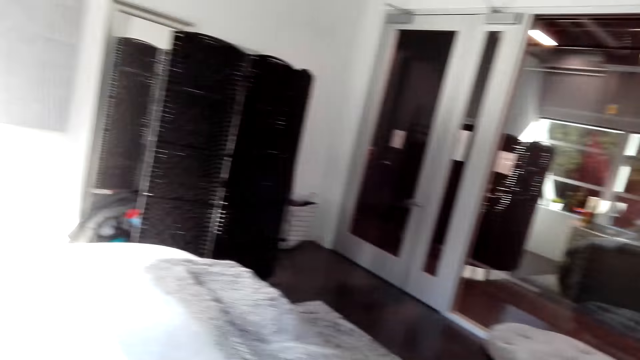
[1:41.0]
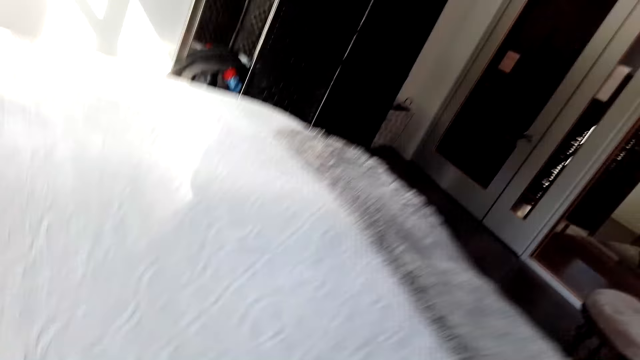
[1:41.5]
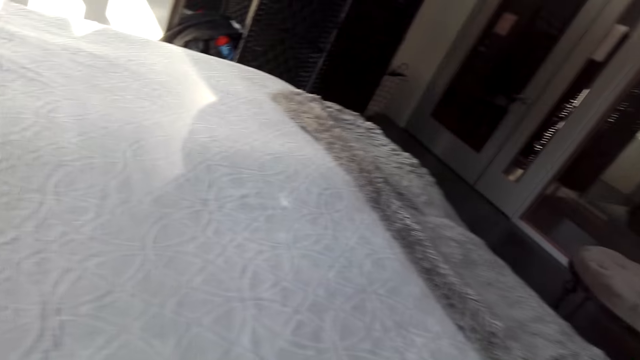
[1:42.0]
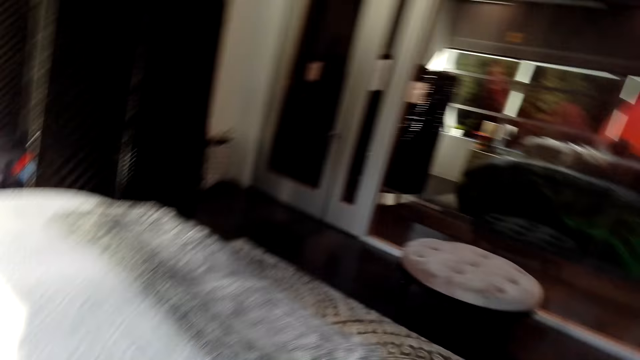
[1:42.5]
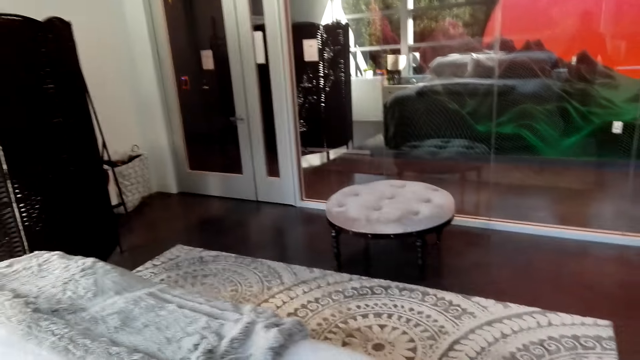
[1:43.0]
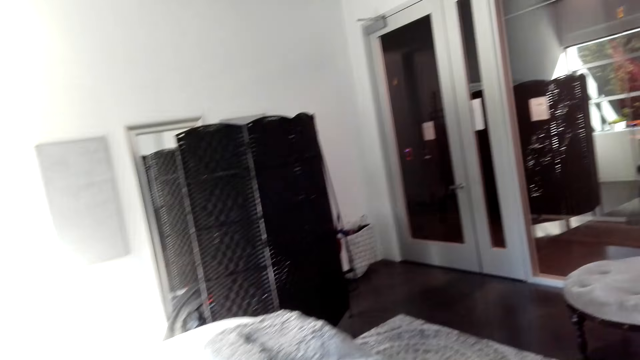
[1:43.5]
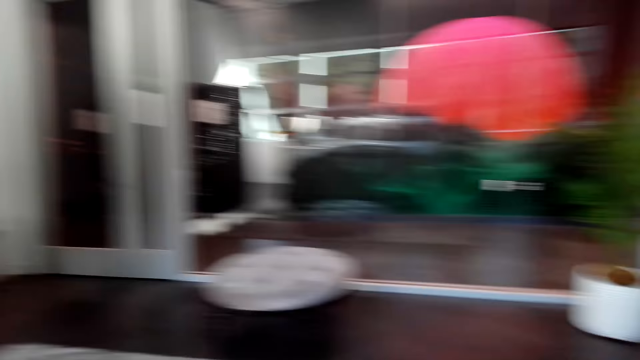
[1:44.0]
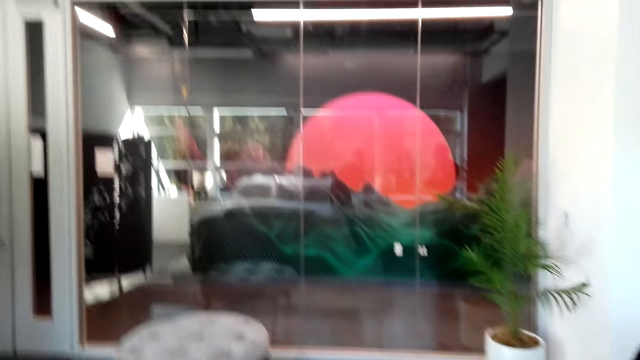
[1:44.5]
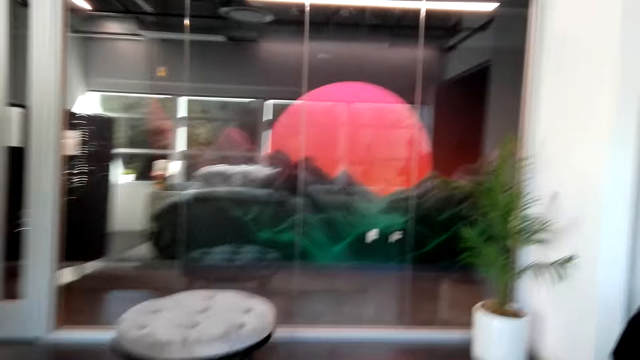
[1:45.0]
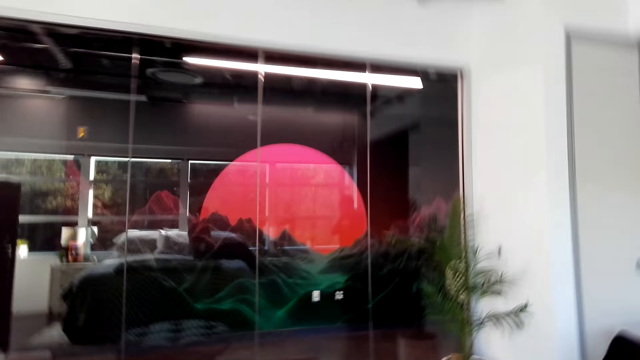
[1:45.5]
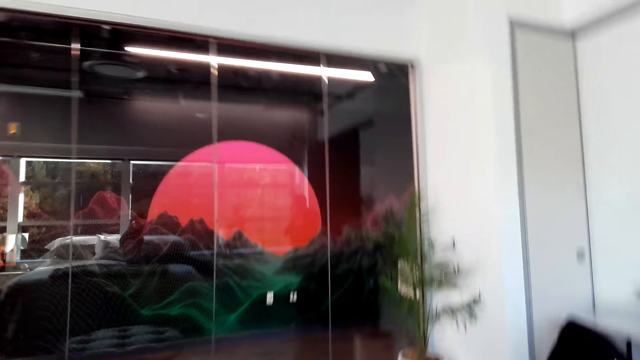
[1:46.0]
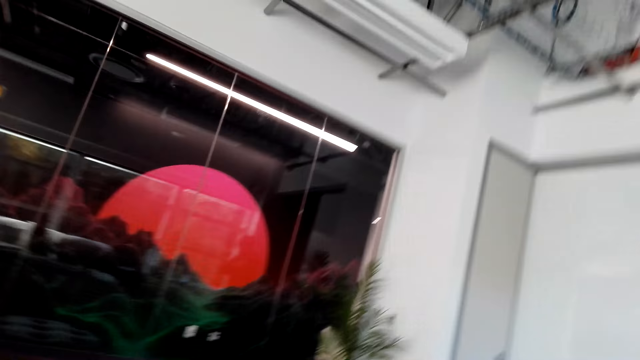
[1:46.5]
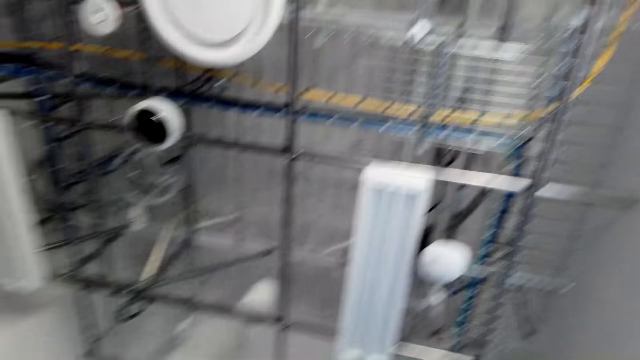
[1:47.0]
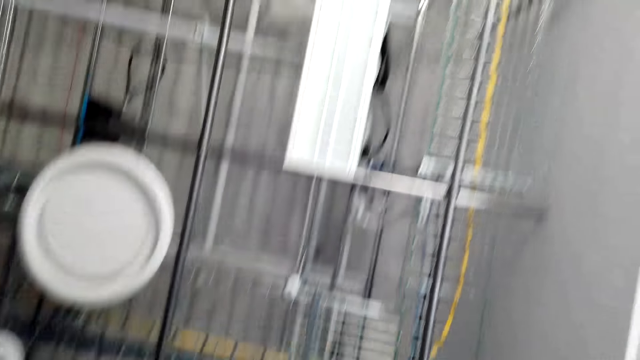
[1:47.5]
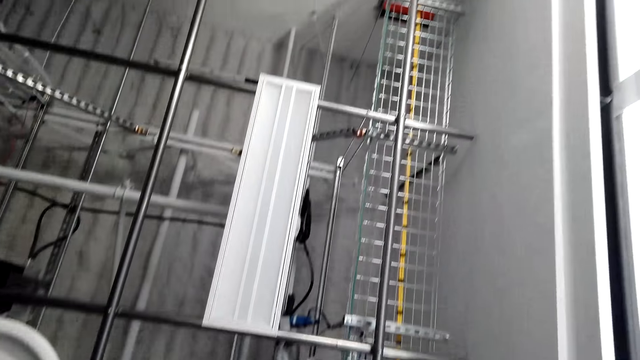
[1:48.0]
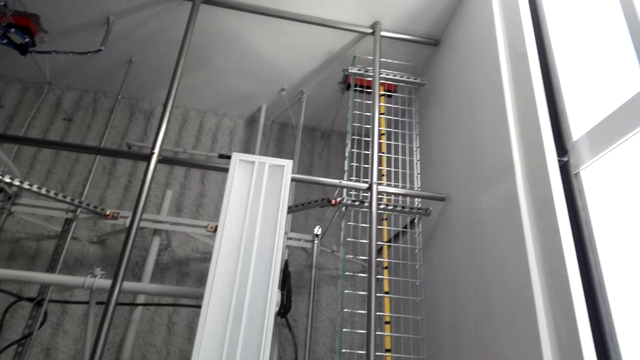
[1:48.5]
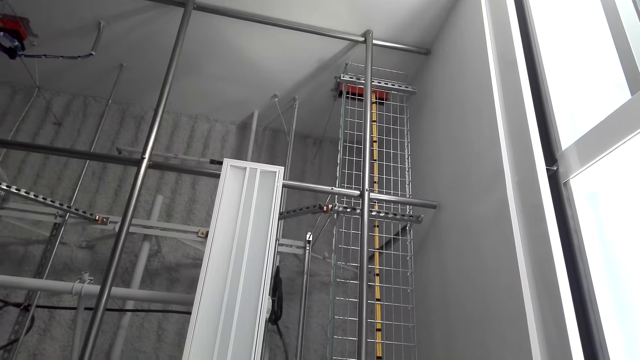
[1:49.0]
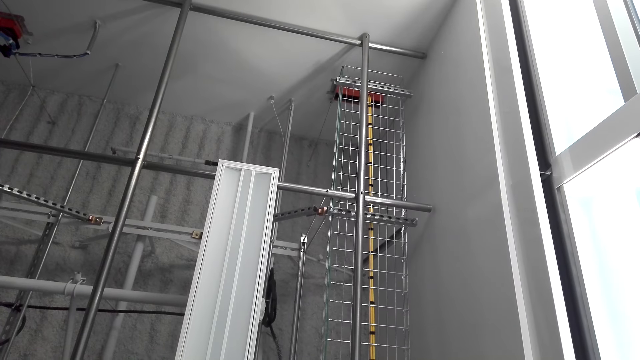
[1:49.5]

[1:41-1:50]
The camera wearer looks around. They do something. They look around. They move around the room.

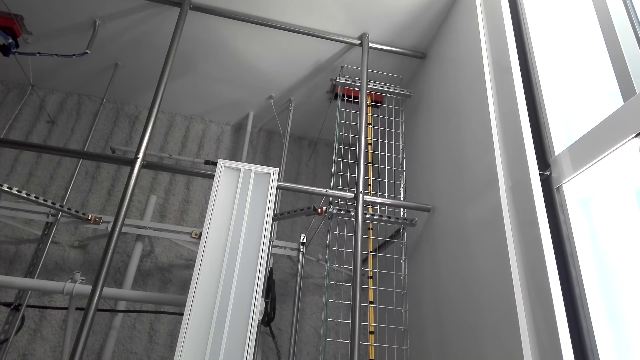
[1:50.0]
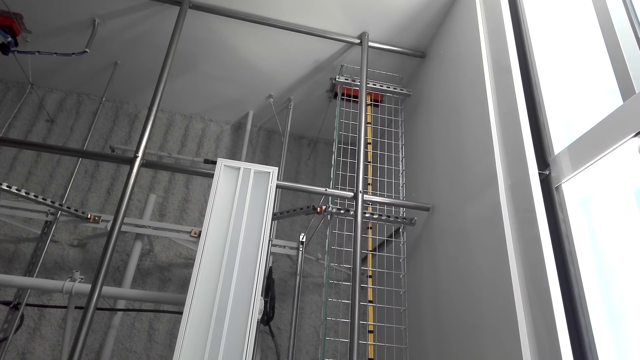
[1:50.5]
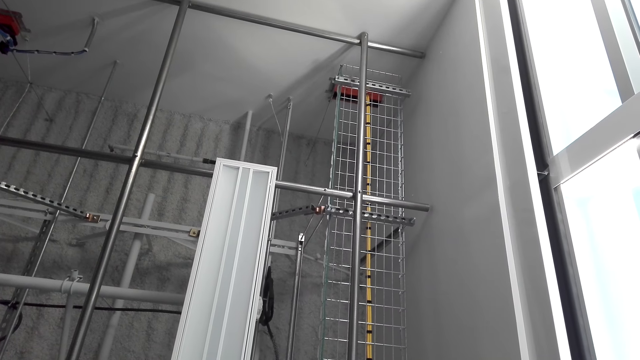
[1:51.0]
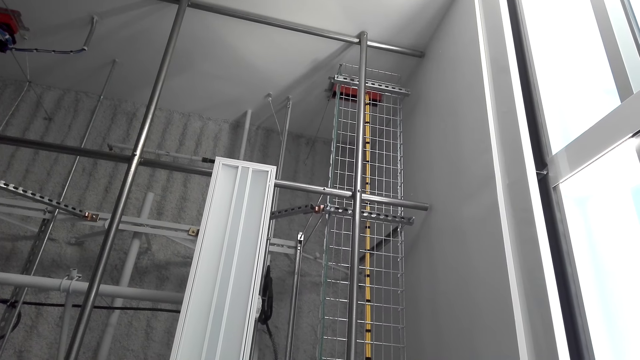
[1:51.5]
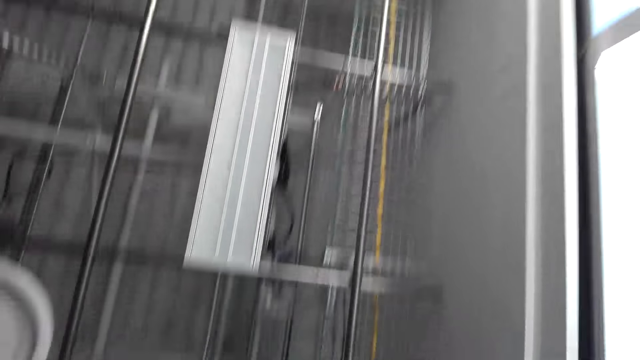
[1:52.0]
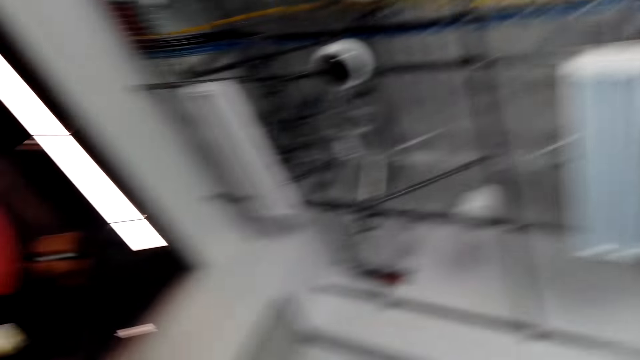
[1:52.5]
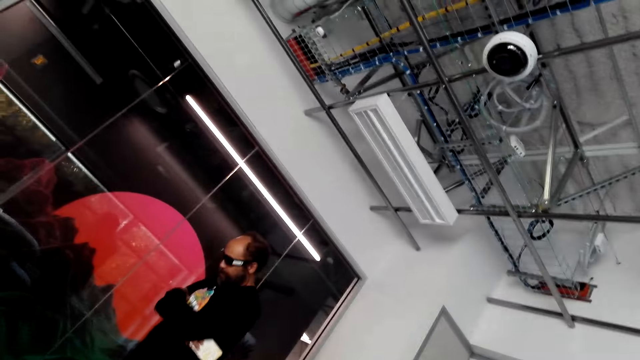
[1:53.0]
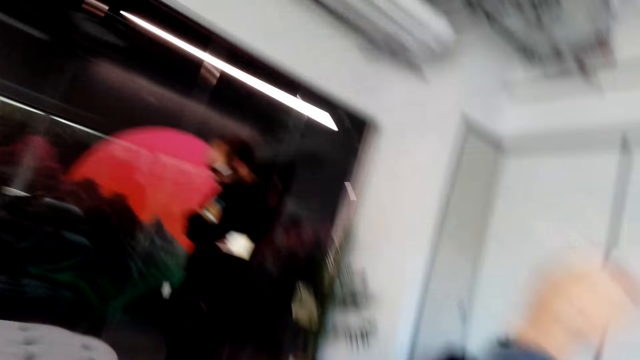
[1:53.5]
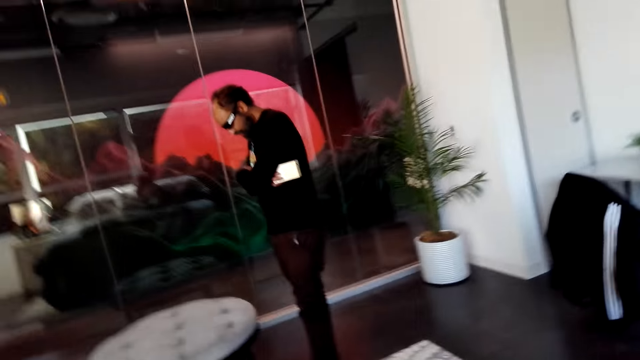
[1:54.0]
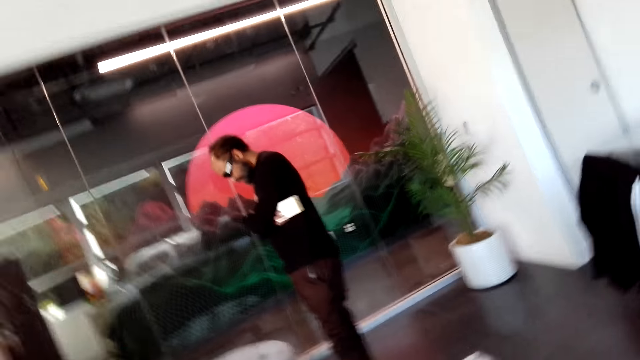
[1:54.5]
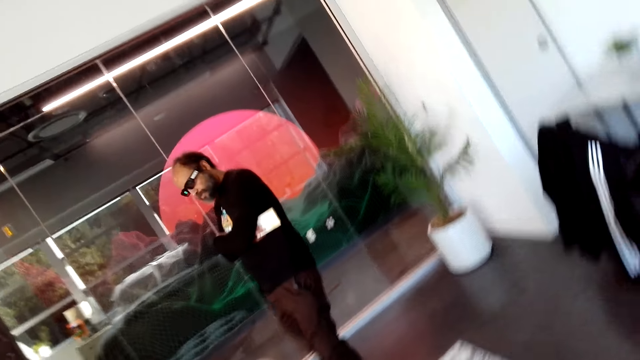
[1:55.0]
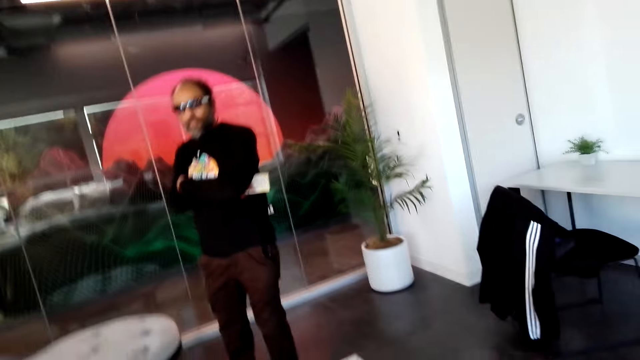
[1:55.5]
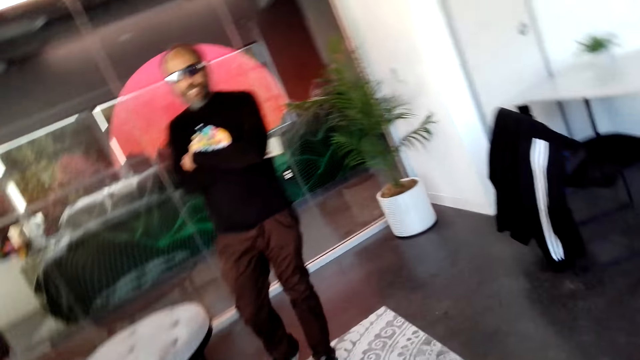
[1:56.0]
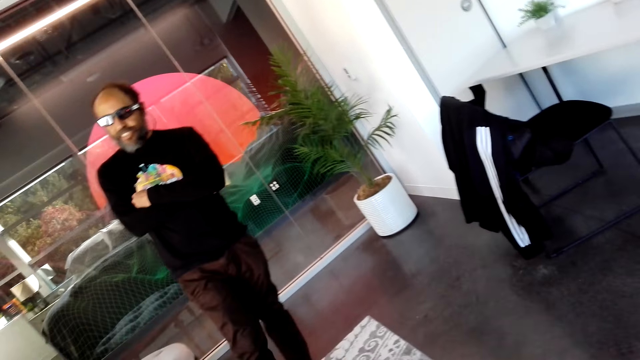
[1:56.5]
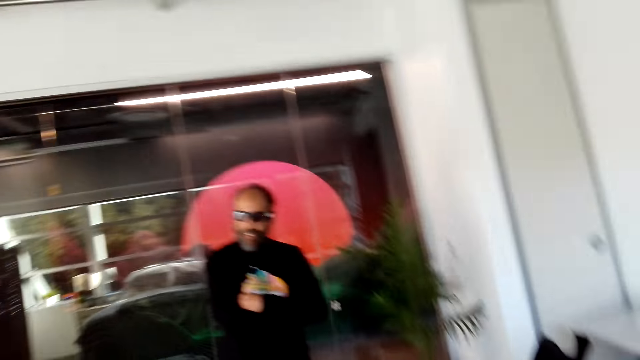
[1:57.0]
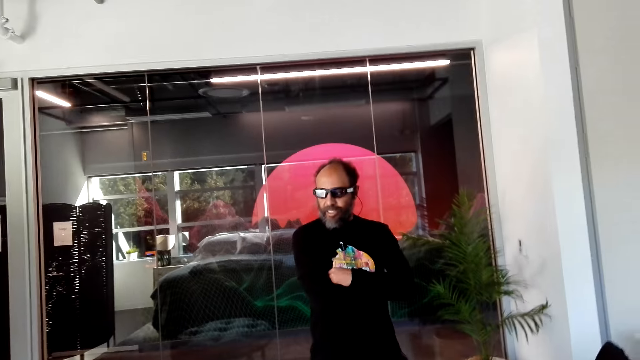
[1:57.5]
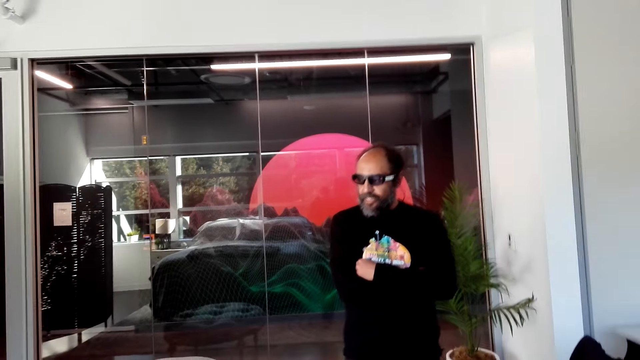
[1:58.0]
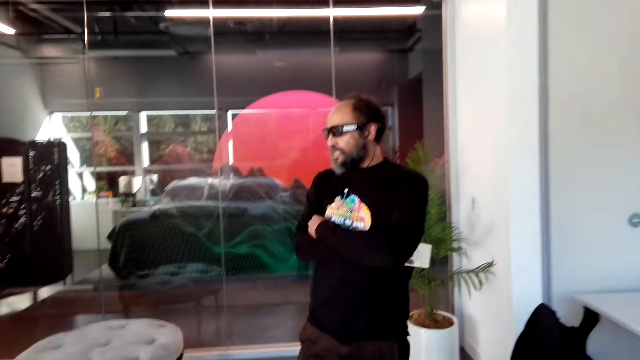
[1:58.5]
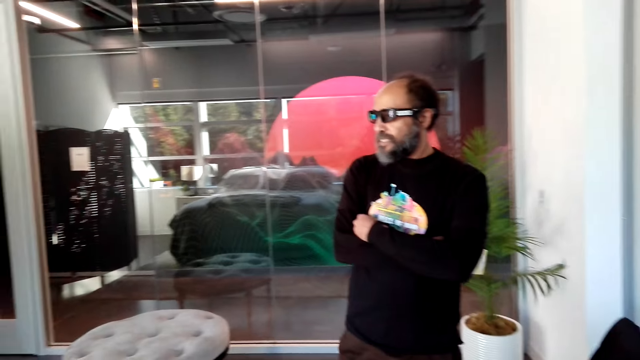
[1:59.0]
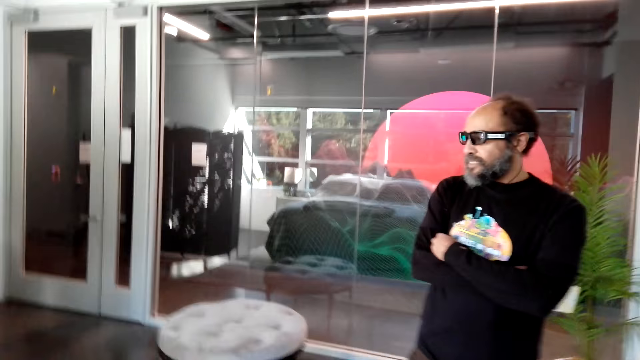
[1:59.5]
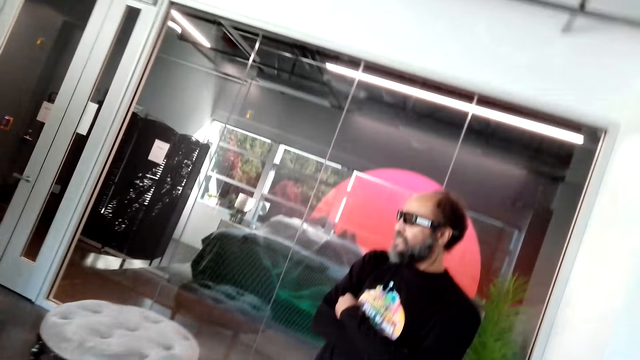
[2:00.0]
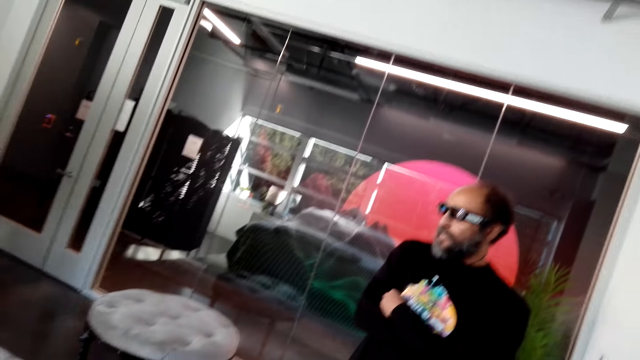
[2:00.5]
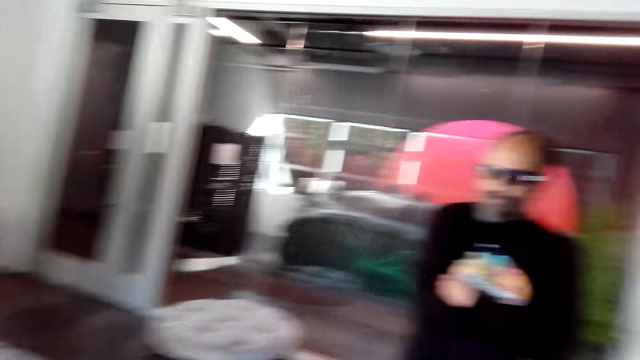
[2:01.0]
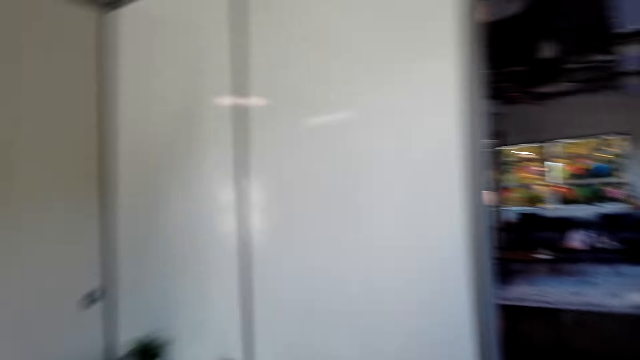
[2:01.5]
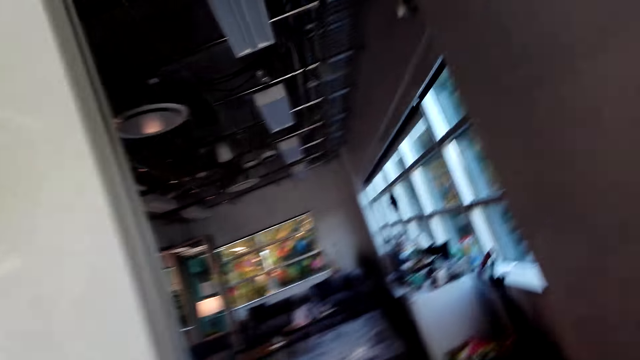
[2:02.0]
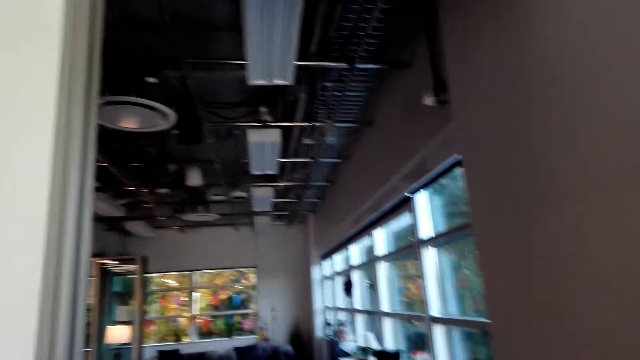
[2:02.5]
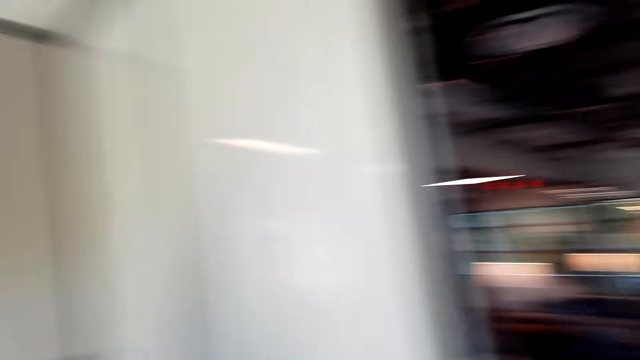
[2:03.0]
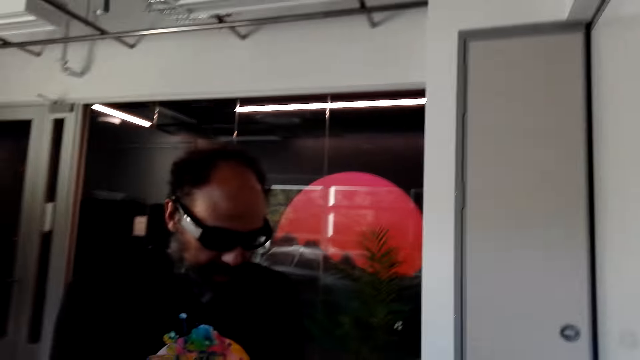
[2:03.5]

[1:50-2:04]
The camera wearer does something. They look around. A man does something. The camera wearer talks to the man. They look around. They do something.
